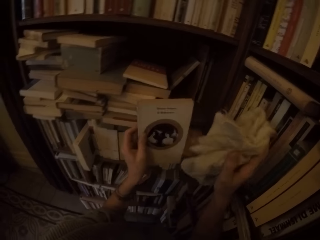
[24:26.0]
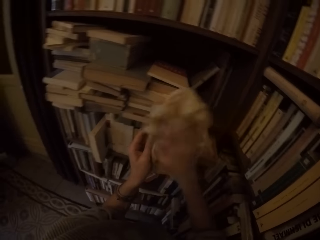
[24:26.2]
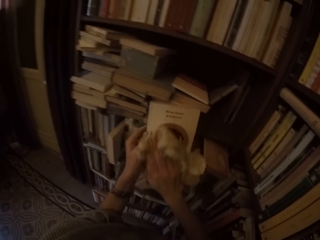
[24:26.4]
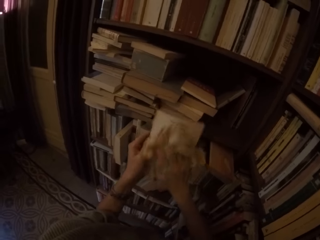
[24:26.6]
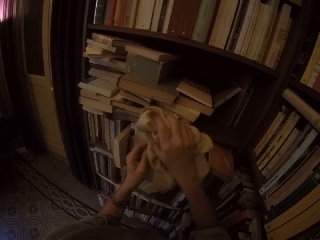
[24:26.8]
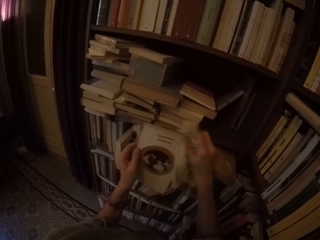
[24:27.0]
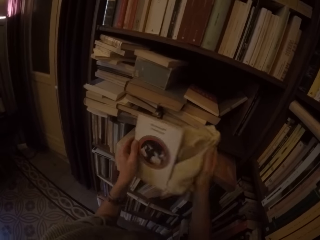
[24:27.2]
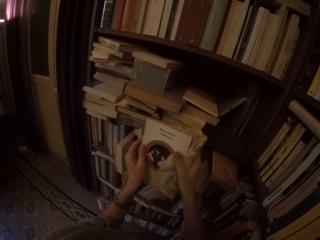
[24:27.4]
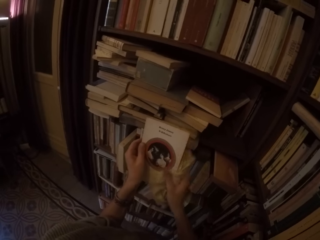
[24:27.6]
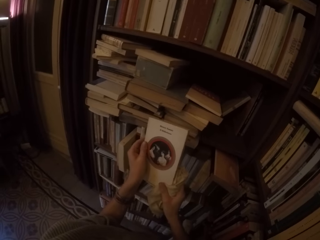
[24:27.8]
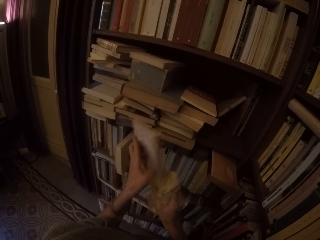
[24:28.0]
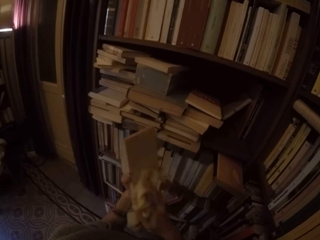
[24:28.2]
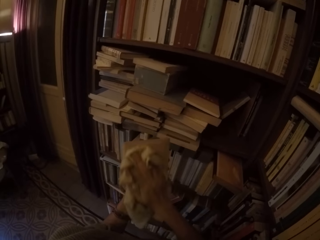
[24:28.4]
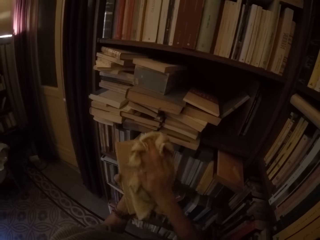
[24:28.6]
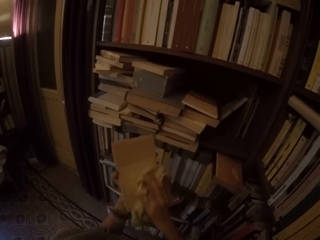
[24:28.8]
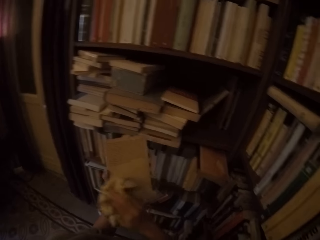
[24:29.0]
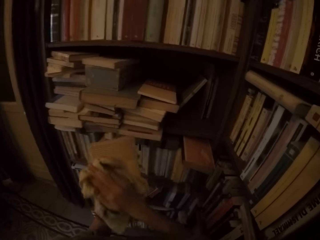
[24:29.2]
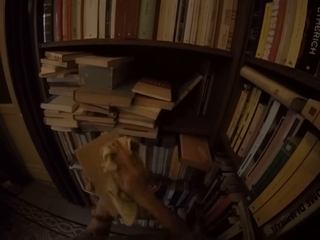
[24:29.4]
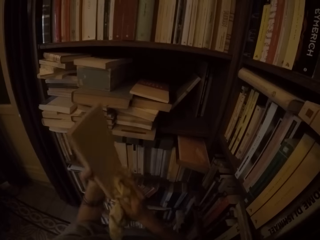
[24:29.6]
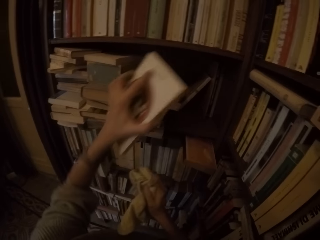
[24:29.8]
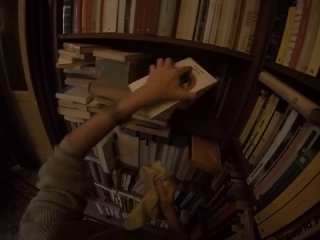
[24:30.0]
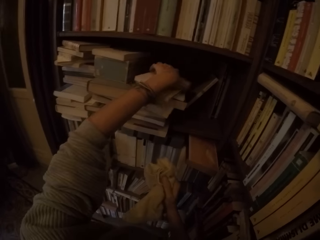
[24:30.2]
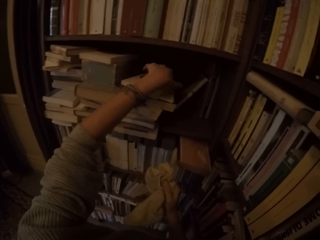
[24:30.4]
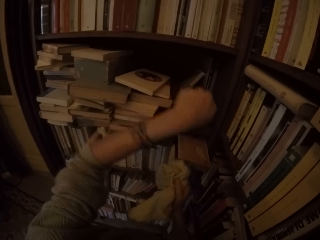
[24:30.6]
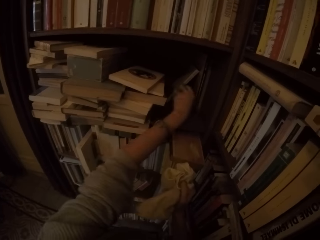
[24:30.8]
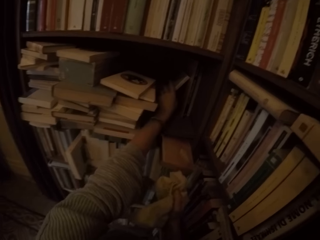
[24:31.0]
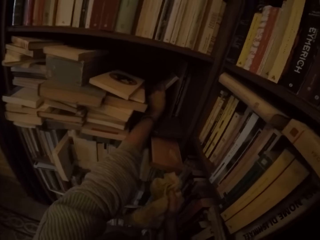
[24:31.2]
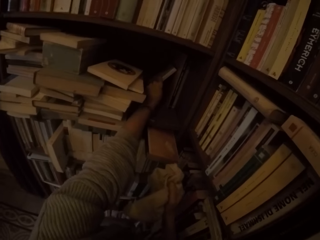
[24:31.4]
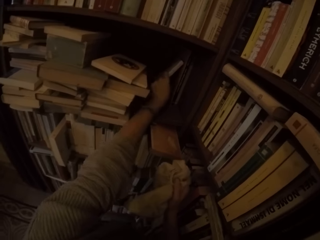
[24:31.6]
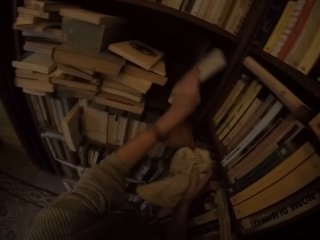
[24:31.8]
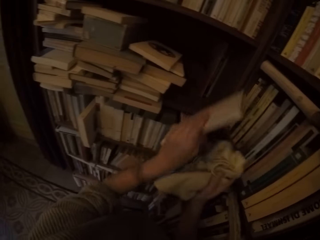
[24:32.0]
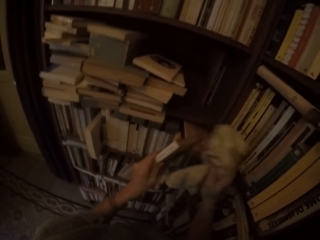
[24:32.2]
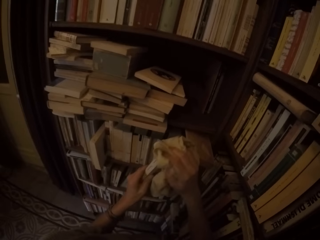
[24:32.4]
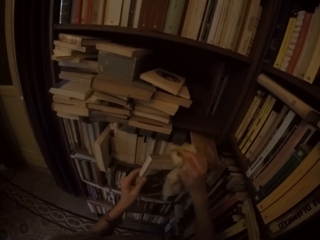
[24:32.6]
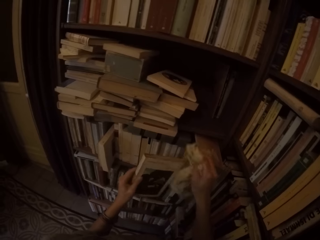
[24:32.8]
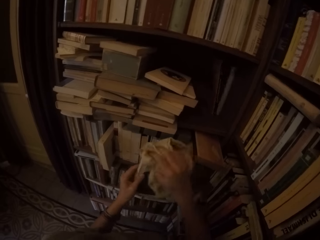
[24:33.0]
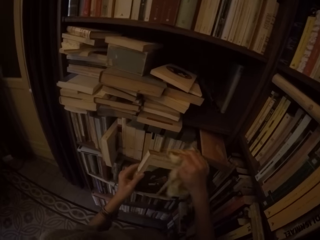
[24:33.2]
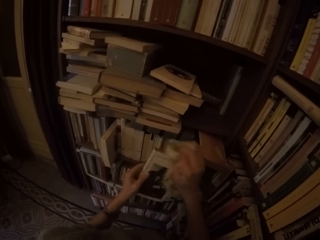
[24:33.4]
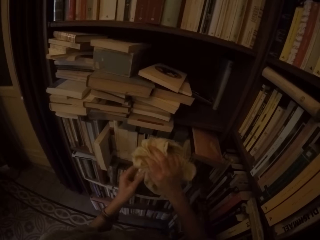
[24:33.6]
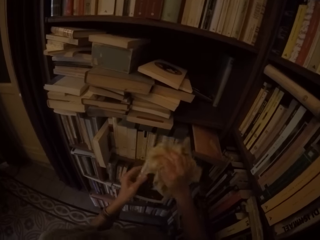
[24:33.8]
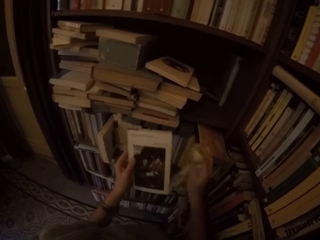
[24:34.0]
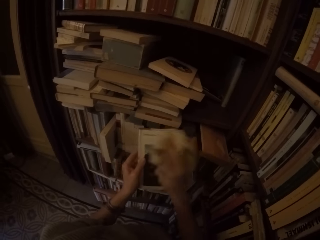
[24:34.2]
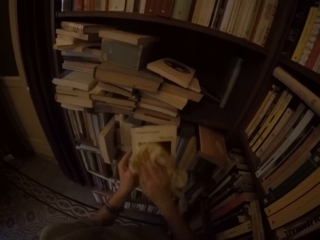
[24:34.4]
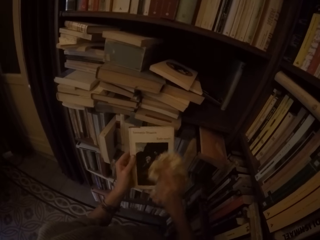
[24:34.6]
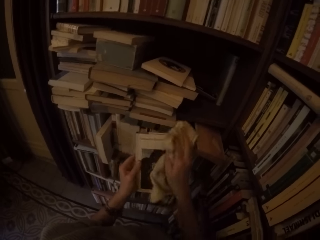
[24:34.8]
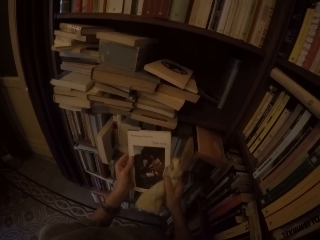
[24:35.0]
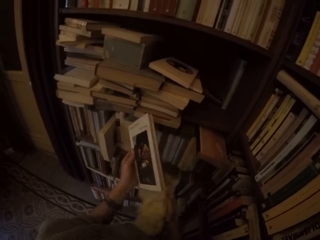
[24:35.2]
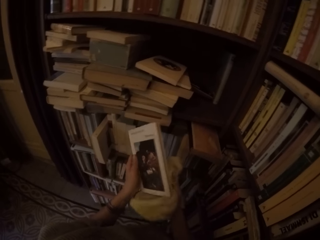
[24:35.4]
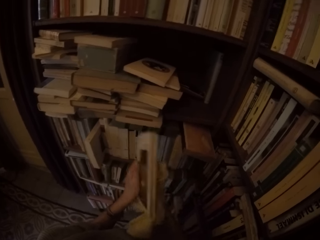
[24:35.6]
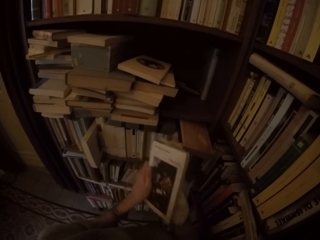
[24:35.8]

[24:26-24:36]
The camera wearer wipes the book with the towel in his right hand. He puts the book on the shelf with his left hand. He picks another book from the shelf with his left hand. He wipes the book with the towel in his right hand.

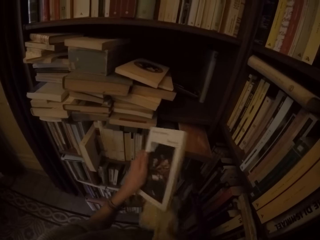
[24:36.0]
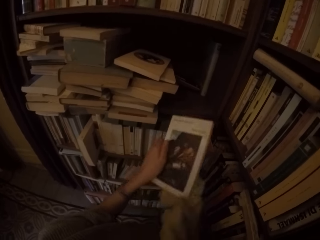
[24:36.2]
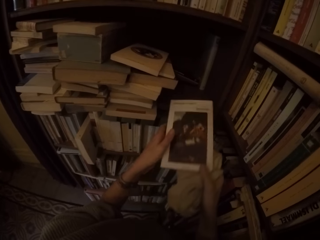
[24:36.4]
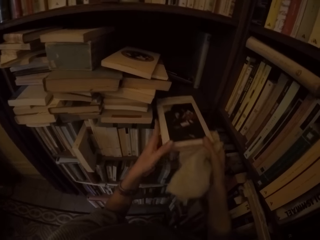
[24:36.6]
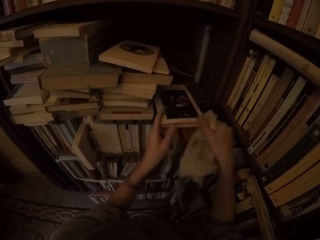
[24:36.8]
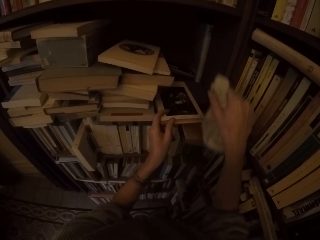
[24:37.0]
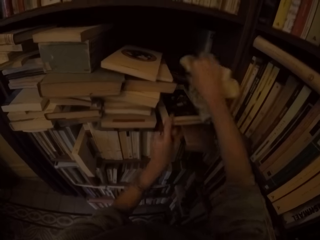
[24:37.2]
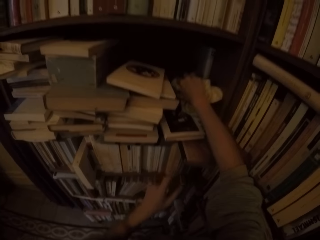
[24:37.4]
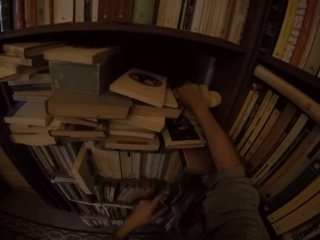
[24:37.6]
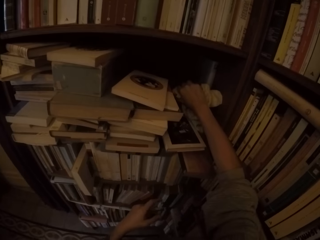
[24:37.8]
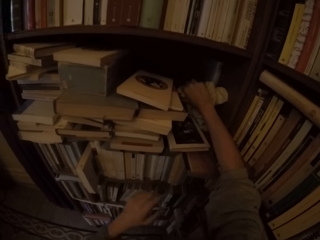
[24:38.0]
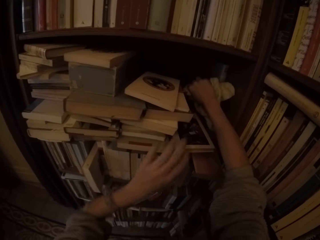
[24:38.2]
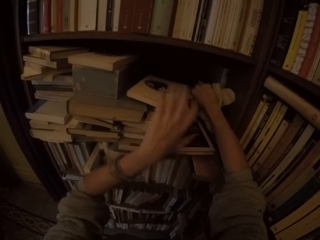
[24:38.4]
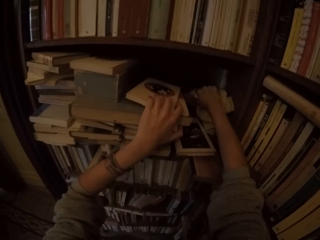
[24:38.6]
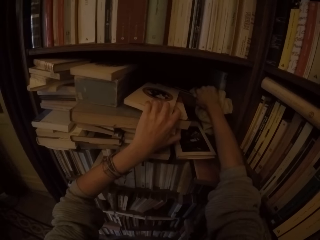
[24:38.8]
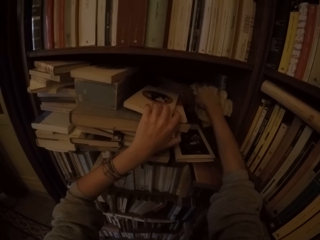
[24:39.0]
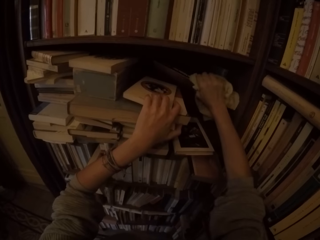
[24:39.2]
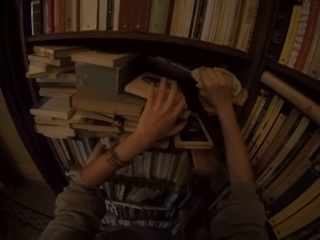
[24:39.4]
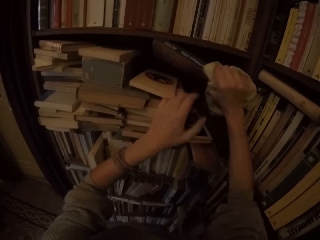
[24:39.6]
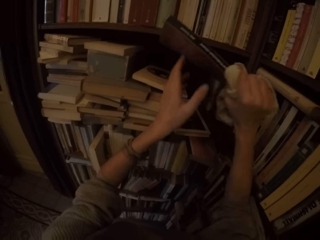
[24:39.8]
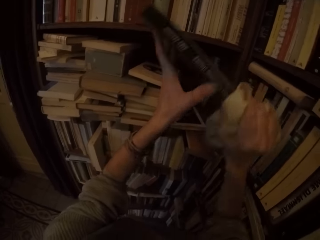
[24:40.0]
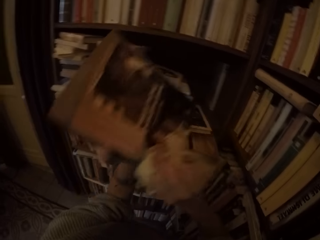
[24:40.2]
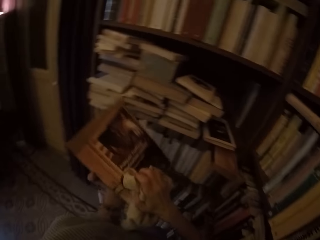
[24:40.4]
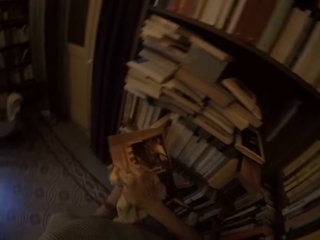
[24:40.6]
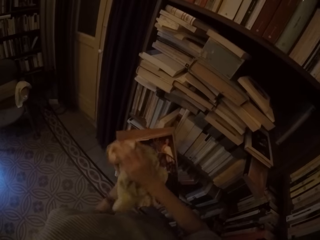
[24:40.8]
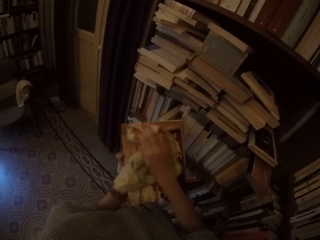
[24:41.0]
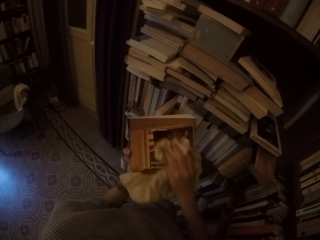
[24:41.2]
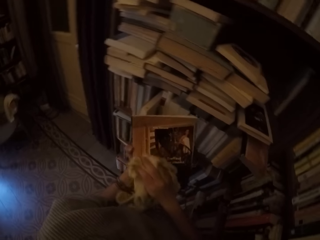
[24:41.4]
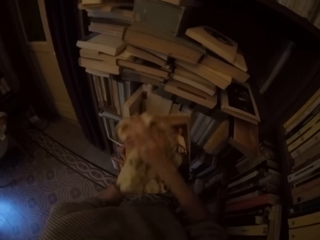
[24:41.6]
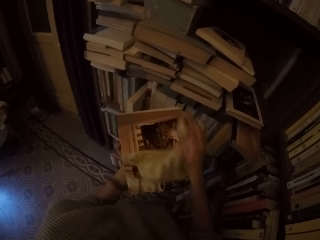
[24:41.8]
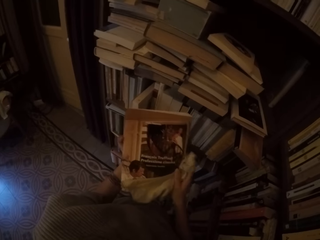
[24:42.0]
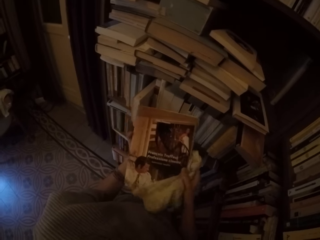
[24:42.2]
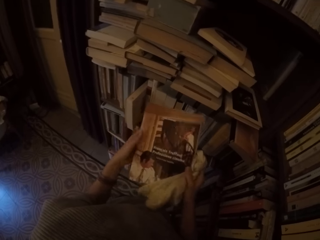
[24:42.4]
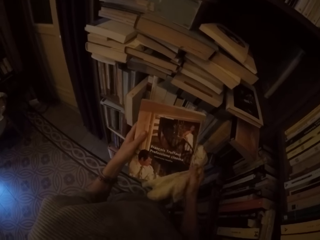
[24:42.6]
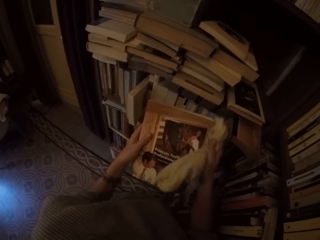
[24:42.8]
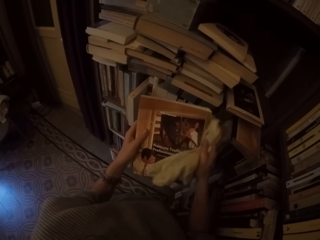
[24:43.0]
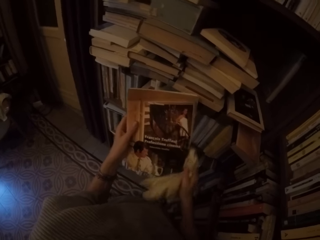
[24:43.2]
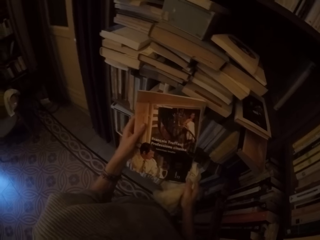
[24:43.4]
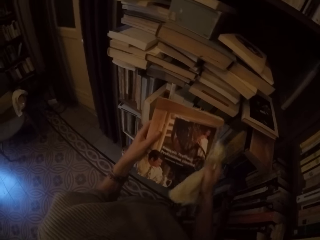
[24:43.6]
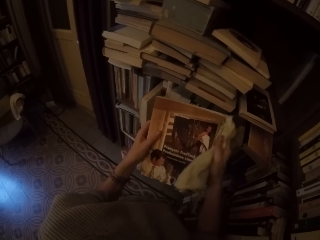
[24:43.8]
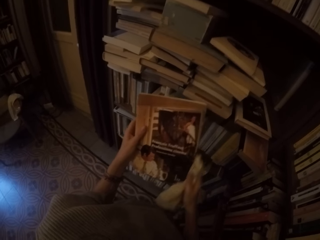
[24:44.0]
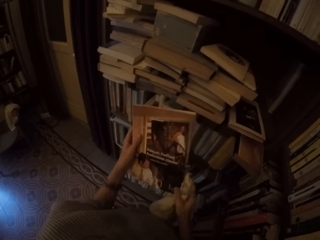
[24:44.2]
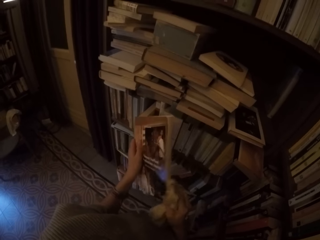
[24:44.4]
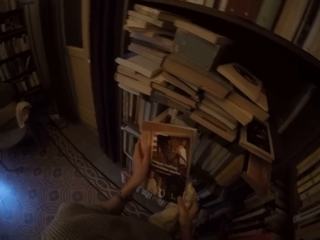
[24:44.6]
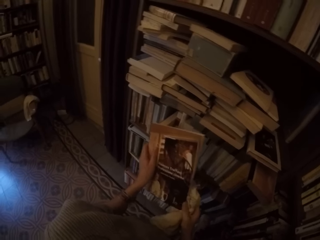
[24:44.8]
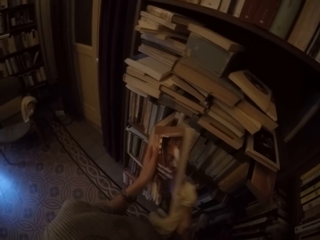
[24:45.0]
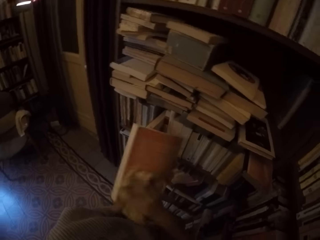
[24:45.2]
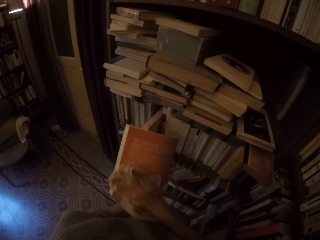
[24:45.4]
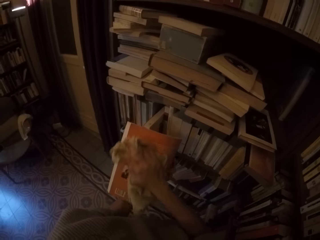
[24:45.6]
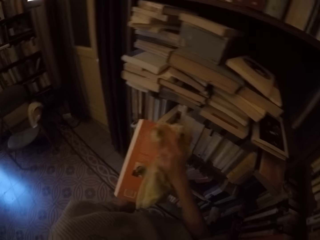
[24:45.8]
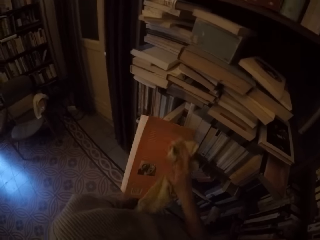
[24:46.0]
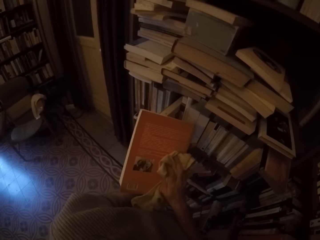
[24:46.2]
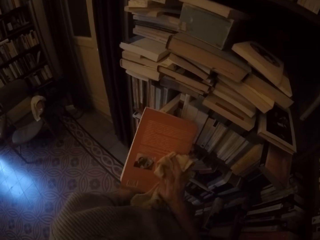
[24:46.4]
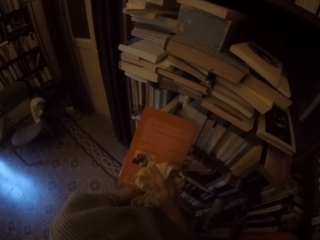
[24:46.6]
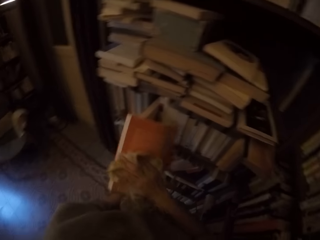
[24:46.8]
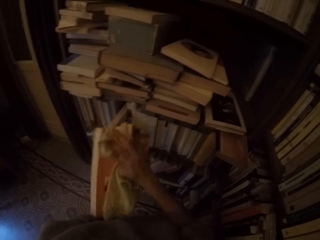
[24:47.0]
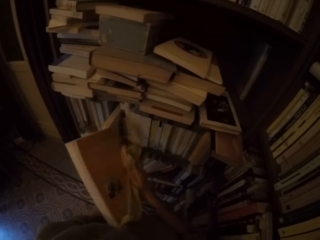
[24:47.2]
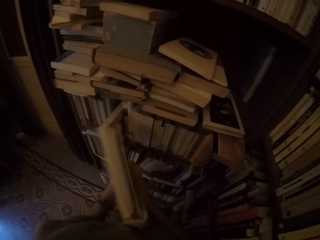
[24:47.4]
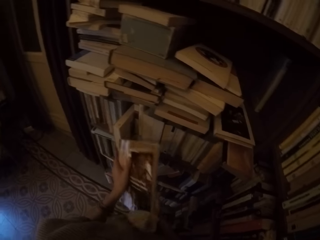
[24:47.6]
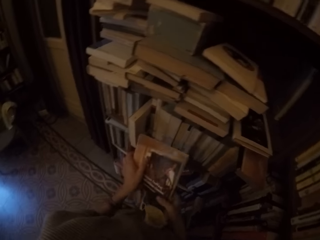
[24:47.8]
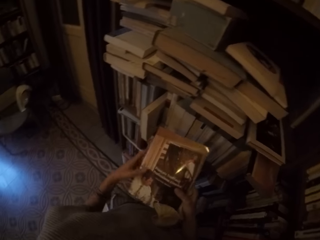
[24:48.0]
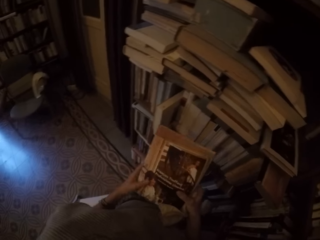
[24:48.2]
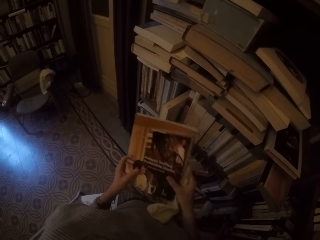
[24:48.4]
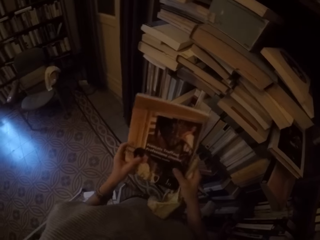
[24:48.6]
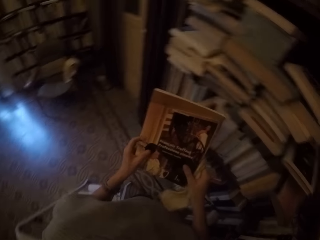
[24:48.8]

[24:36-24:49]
The camera wearer puts the book on the shelf with his left hand. He picks another book from the shelf with both hands. He wipes the book with the towel in his right hand.
